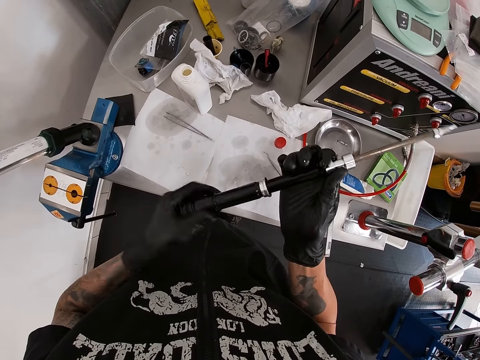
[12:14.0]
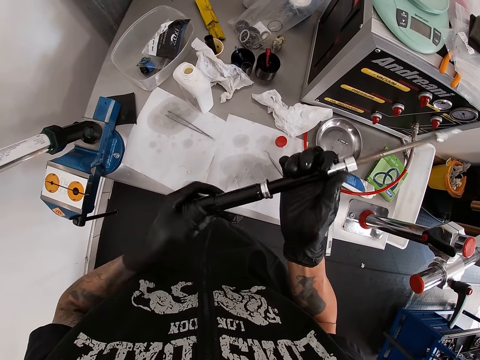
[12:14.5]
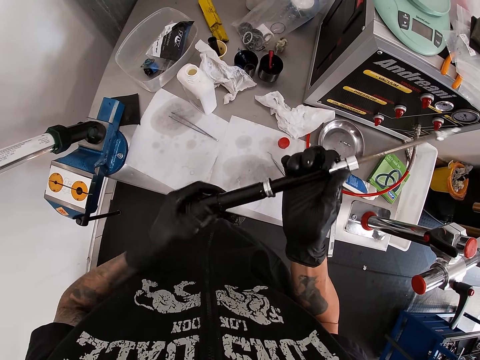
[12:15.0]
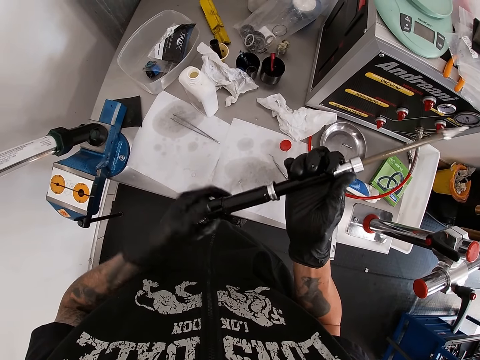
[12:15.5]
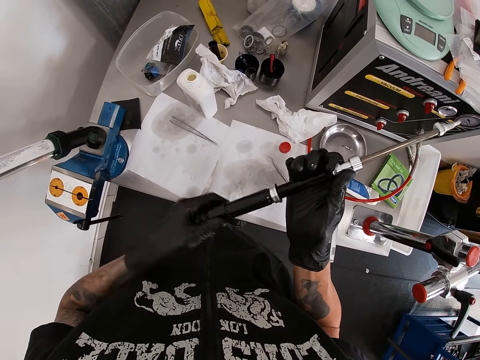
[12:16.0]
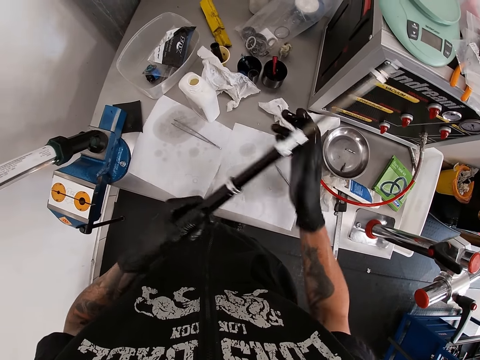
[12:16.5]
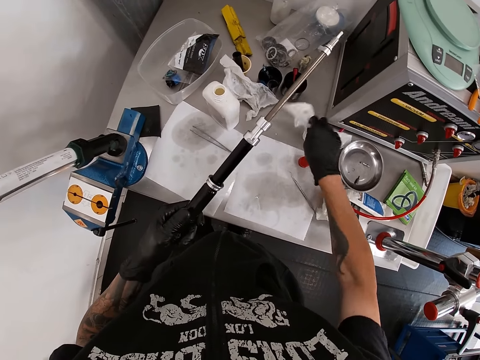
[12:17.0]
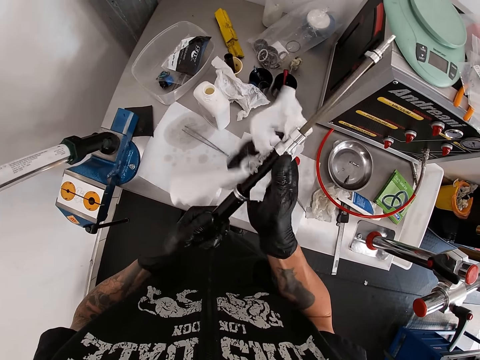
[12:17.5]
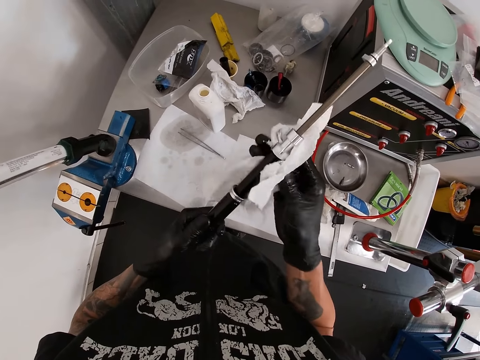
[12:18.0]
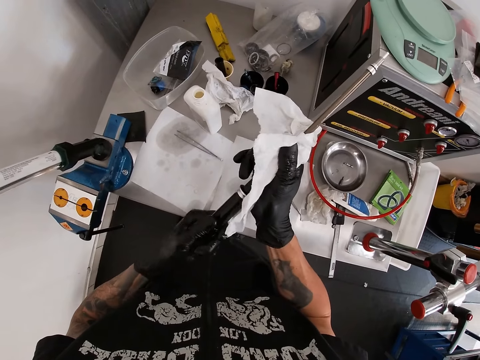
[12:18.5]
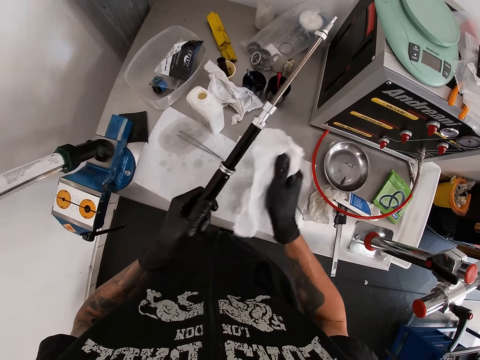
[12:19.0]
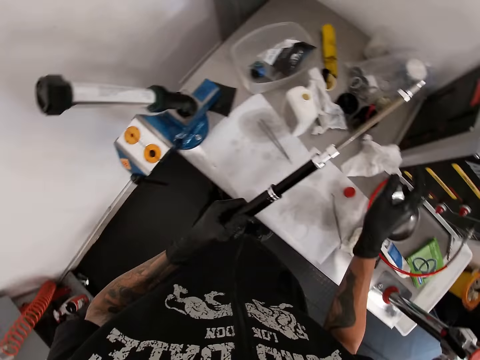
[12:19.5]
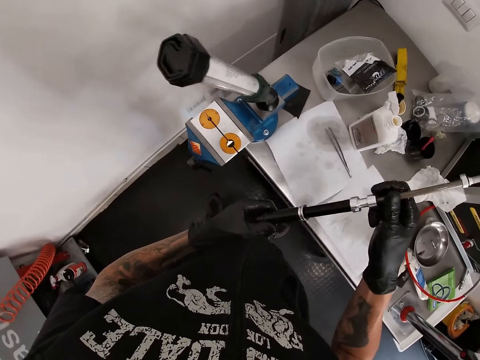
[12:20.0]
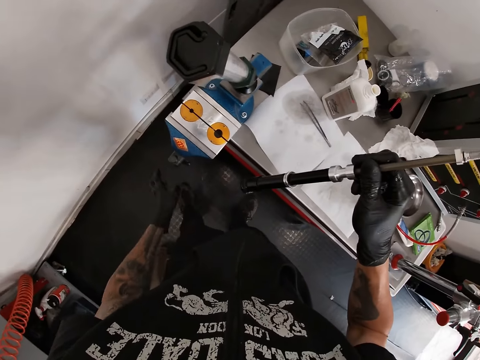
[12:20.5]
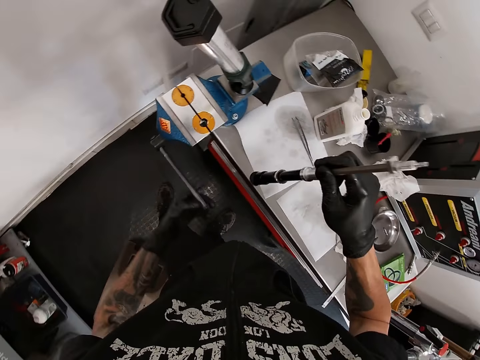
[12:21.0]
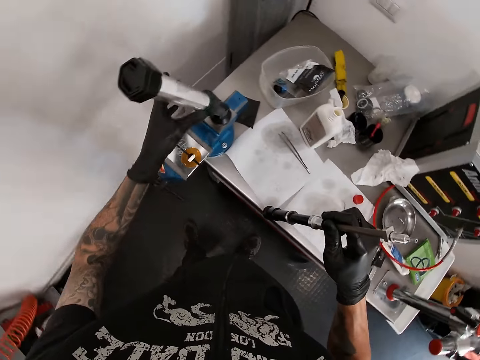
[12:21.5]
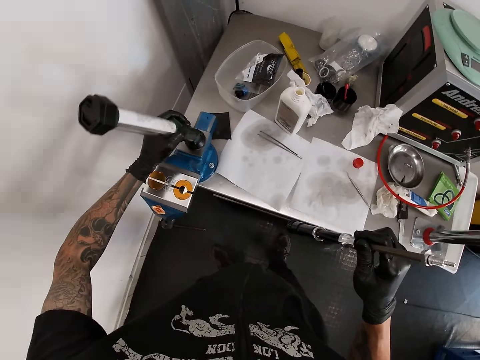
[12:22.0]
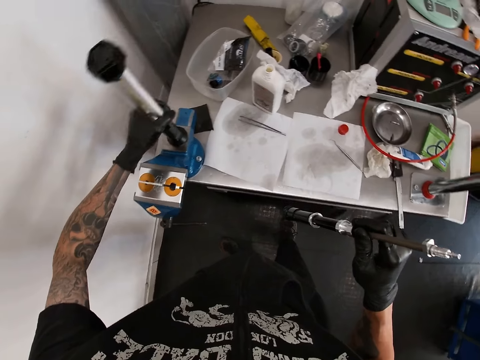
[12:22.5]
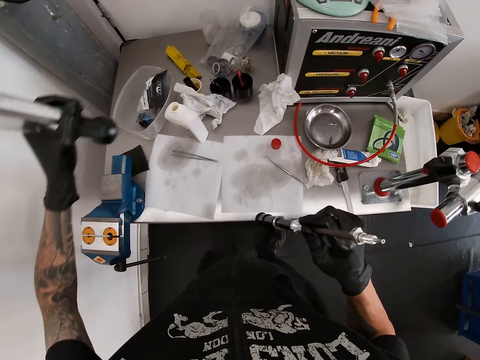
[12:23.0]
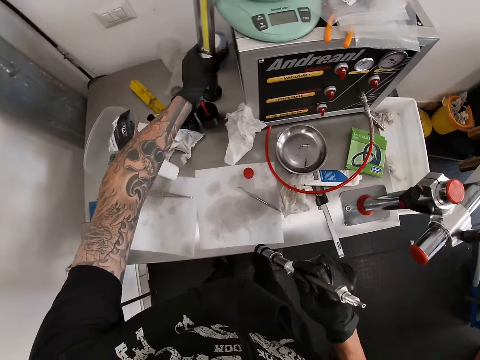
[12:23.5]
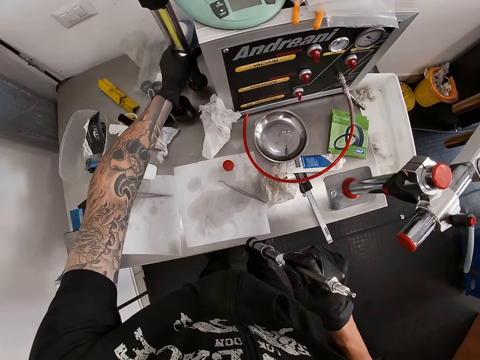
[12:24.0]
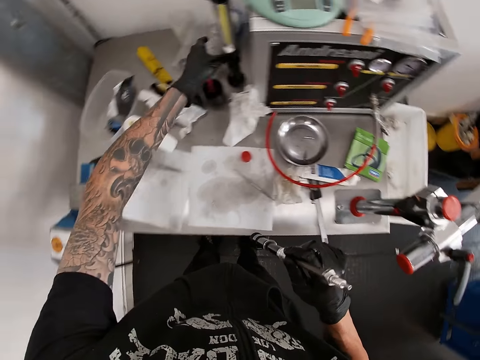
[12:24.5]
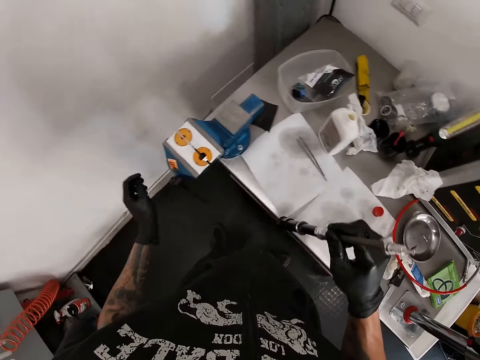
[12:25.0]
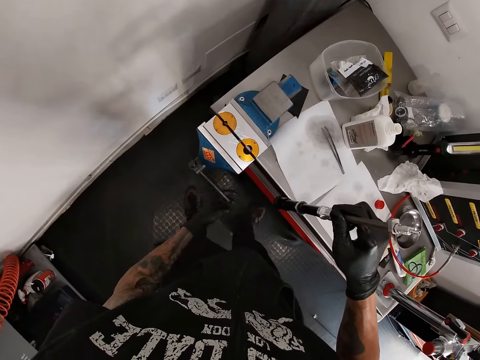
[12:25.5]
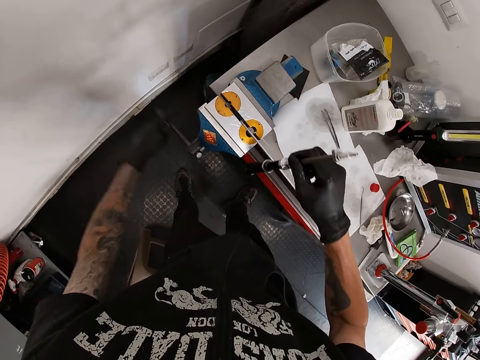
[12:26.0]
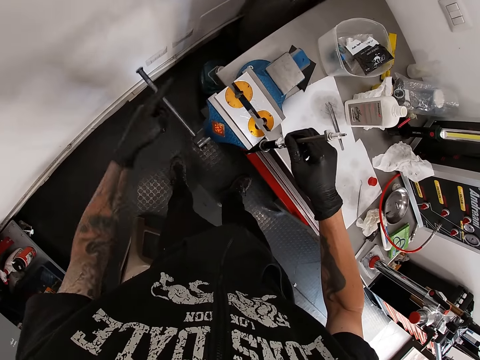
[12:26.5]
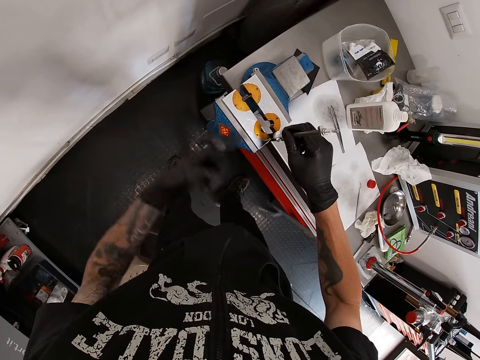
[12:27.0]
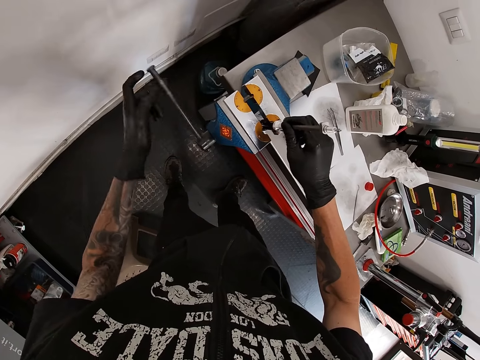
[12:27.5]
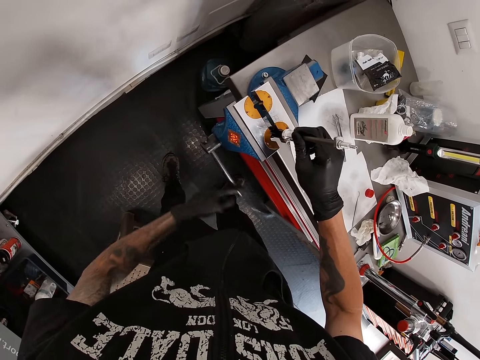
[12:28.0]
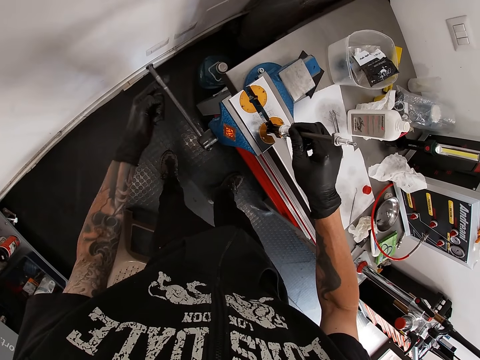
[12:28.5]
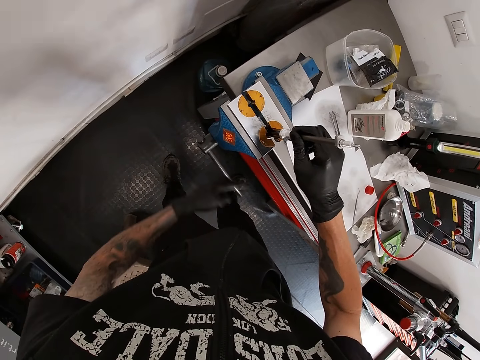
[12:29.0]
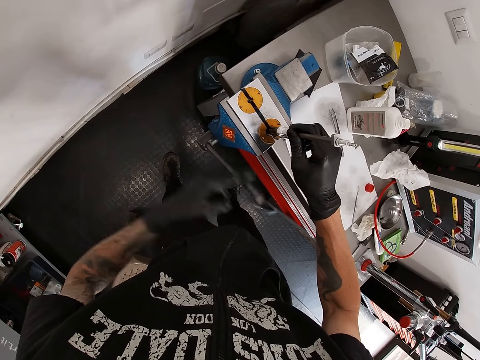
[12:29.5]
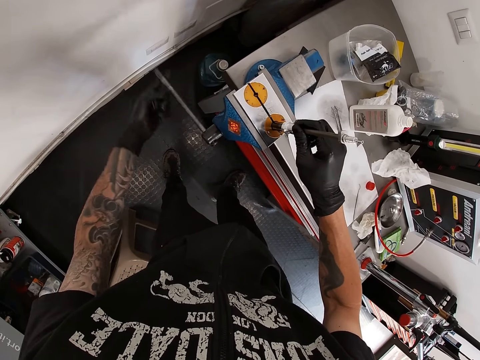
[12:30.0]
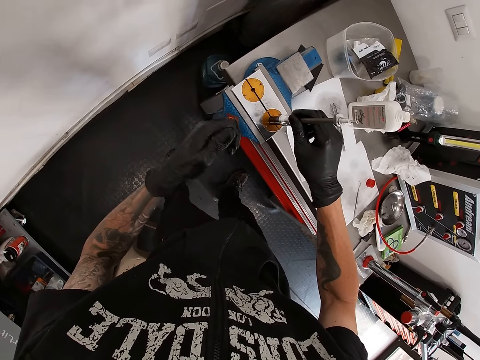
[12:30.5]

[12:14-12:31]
The camera wearer picks up the tissue paper on the table with his right hand. He cleans the pump rod with the tissue paper in his right hand. He drops the tissue paper on the table with his right hand. He turns the handle of the table vice with his left hand. He removes a vice clamp from the table vice with his left hand. He drops the vice clamp on the table with his left hand. He turns the handle of the table vice with his left hand. He puts the pump tube in the table vice with his right hand. He turns the handle of the table vice with his left hand.

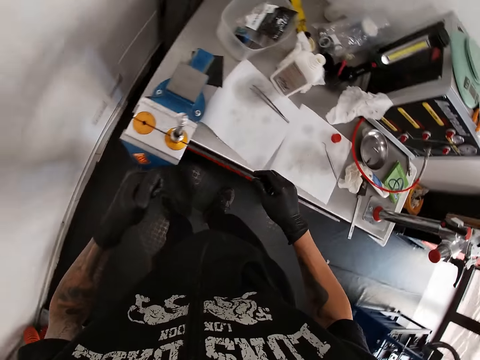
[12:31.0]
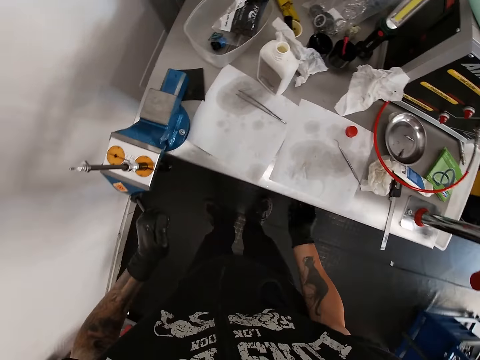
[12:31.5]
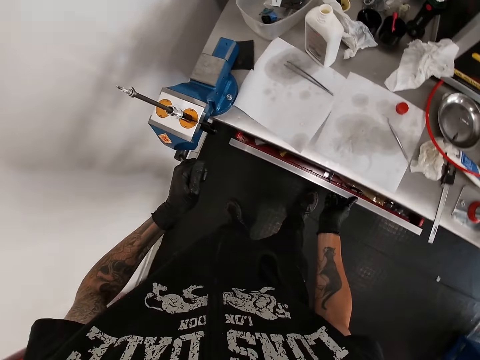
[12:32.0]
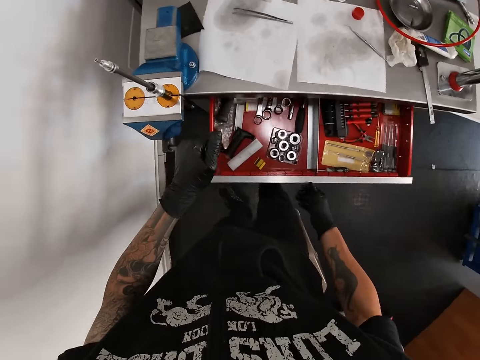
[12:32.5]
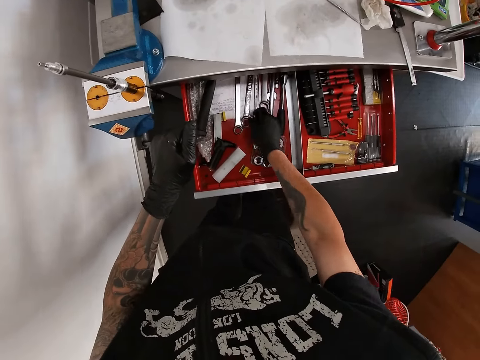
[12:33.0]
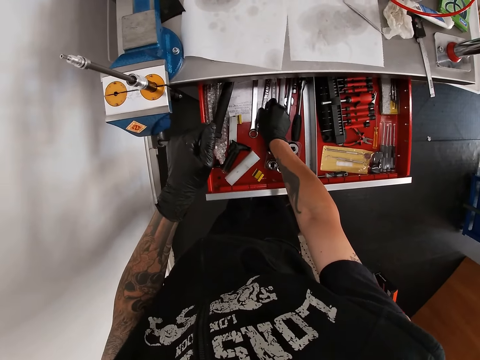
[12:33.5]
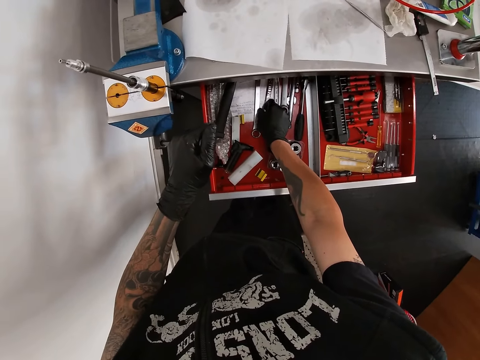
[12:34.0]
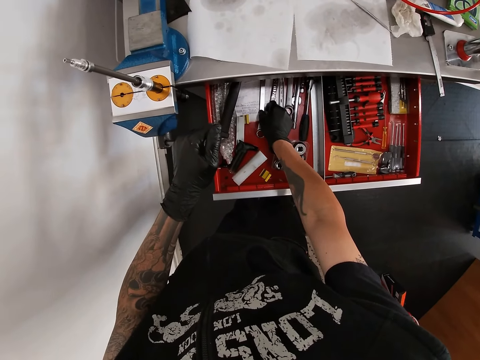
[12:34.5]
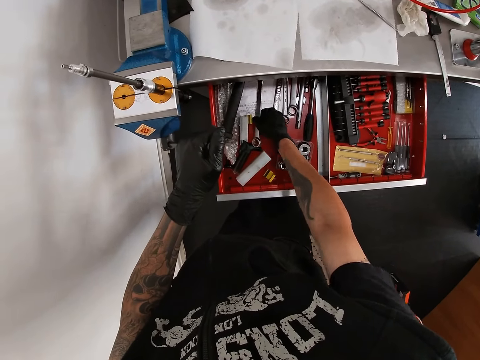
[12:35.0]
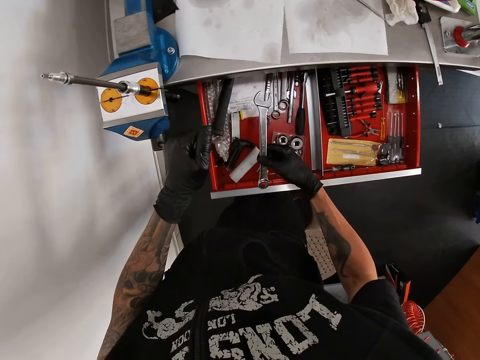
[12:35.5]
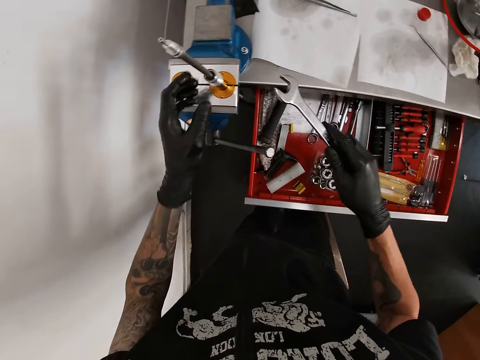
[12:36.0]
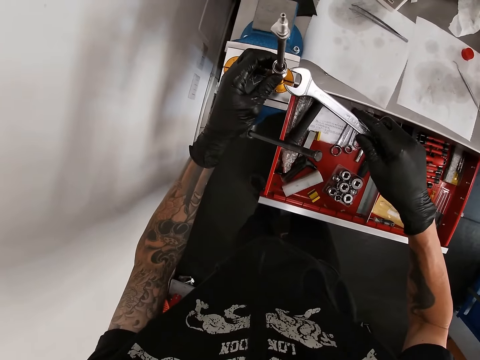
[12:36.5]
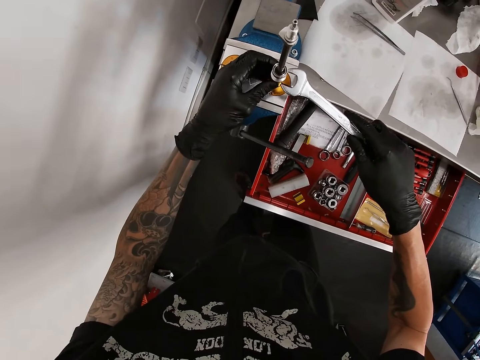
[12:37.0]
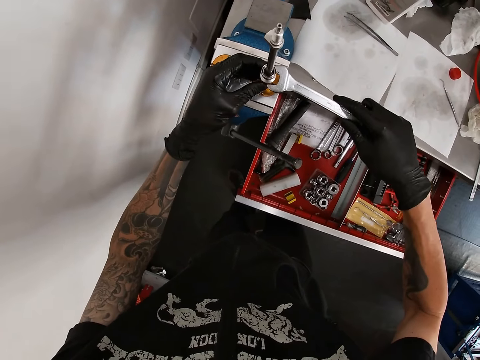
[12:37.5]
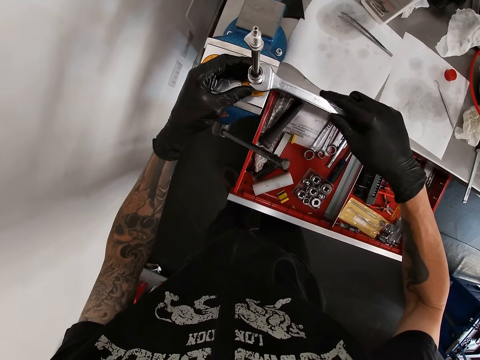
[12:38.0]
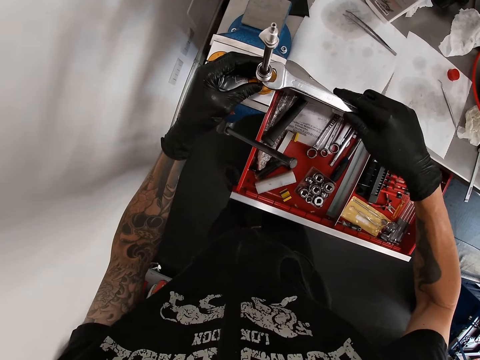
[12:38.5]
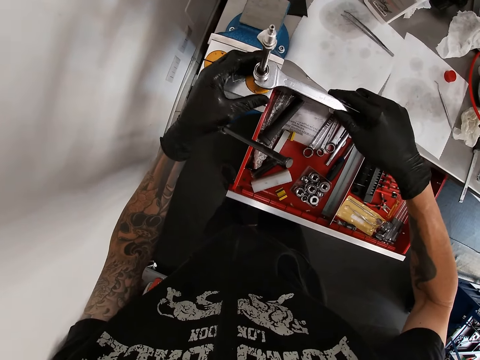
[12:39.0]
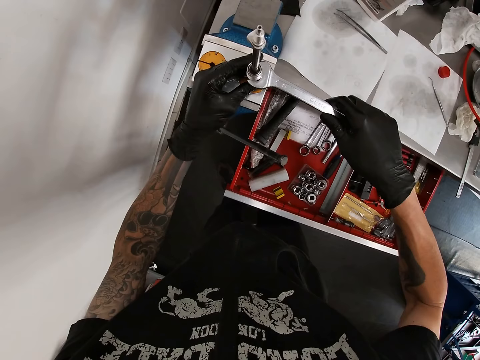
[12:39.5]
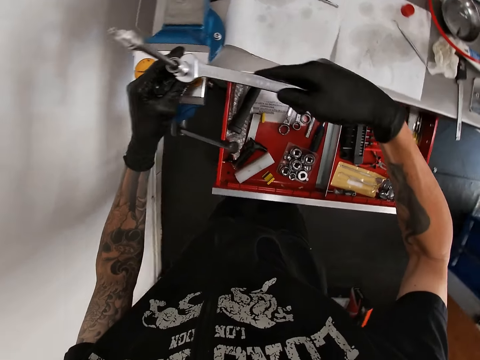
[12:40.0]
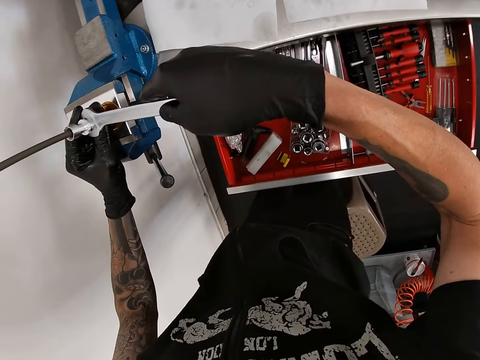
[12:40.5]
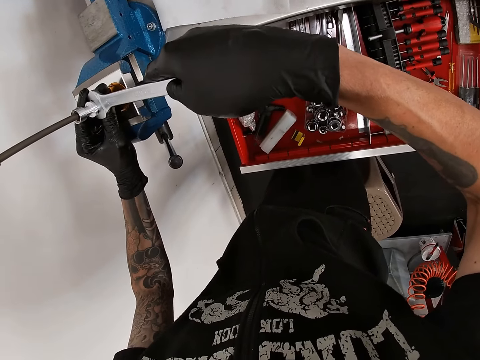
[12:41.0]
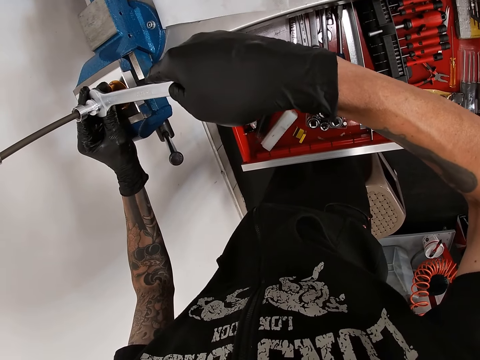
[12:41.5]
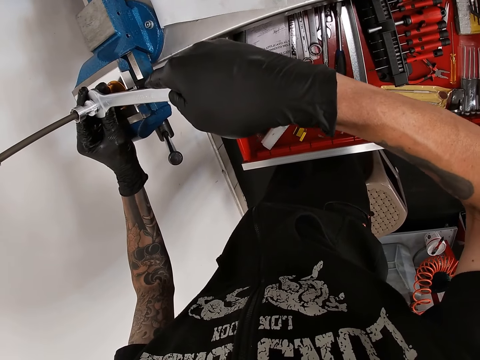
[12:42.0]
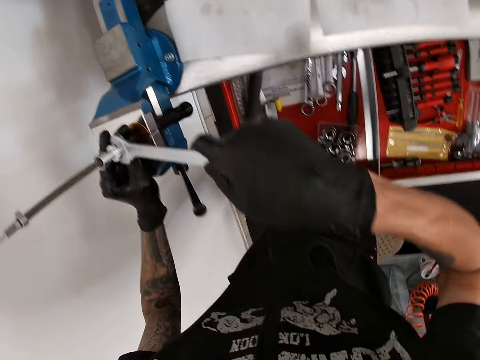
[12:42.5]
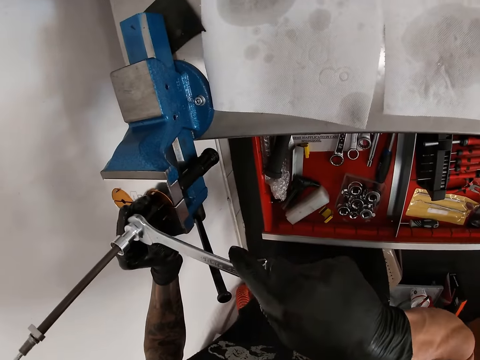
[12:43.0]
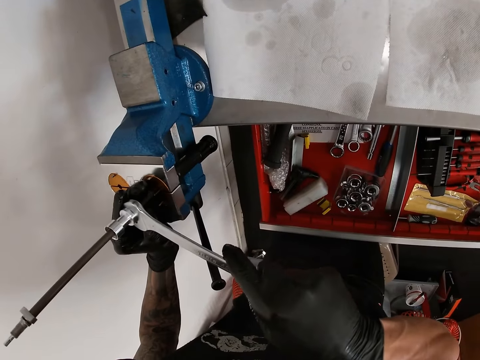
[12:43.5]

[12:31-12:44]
The camera wearer opens the table drawer with his right hand. He picks up a spanner in the table drawer with his right hand. He looks at the spanner. He tightens the pump tube with the spanner in his right hand. He places the spanner on a bolt. He adjusts the bolt.
